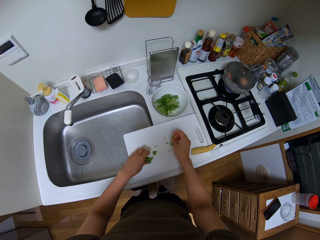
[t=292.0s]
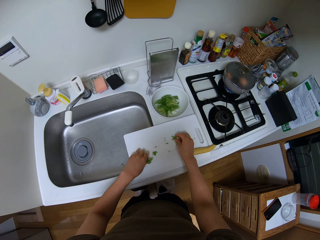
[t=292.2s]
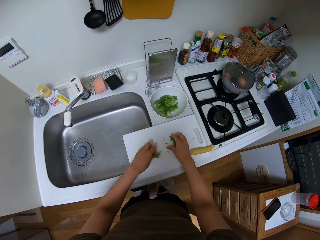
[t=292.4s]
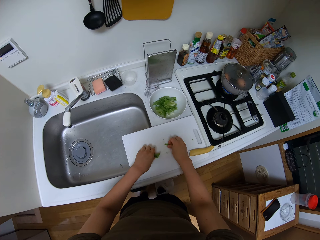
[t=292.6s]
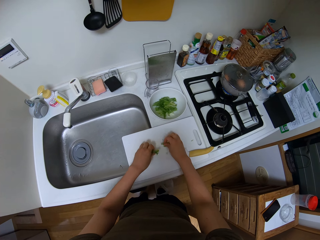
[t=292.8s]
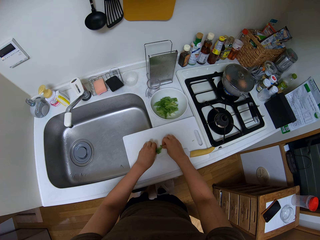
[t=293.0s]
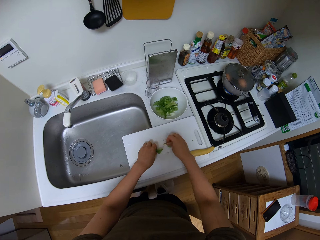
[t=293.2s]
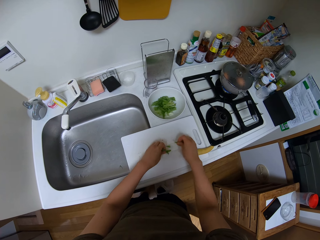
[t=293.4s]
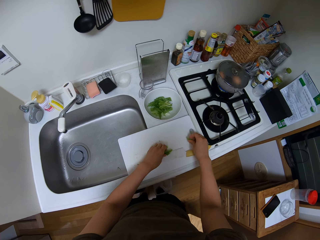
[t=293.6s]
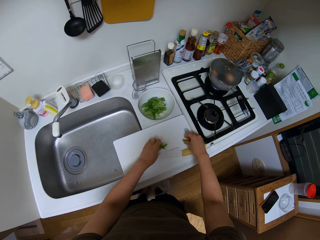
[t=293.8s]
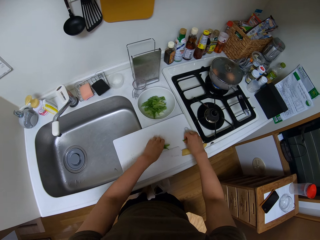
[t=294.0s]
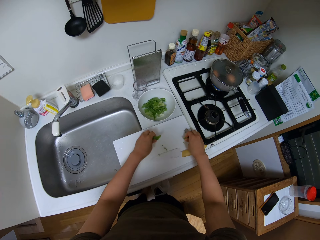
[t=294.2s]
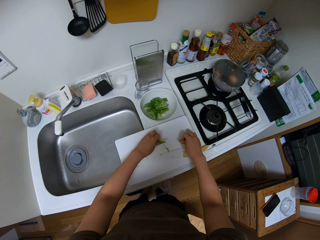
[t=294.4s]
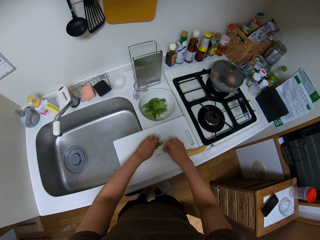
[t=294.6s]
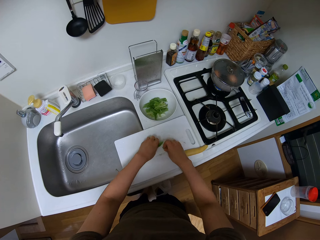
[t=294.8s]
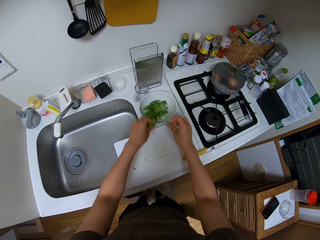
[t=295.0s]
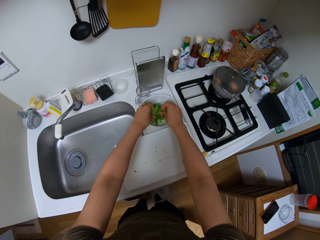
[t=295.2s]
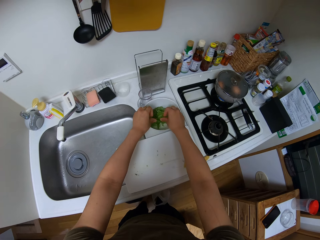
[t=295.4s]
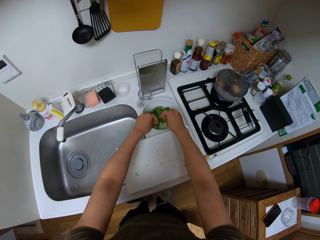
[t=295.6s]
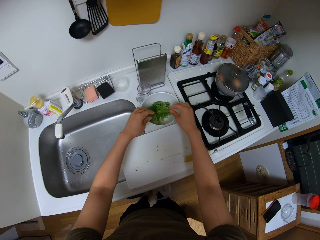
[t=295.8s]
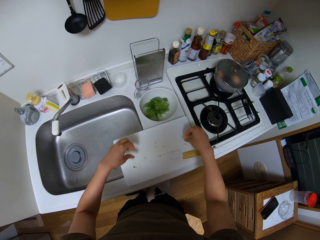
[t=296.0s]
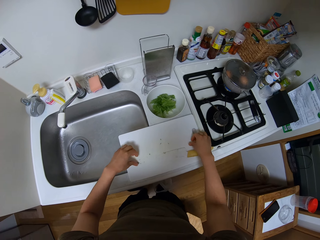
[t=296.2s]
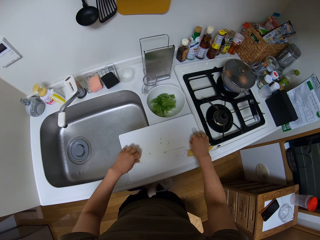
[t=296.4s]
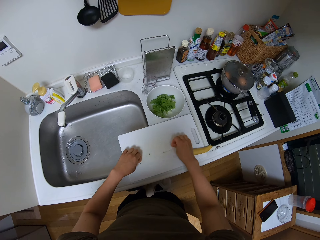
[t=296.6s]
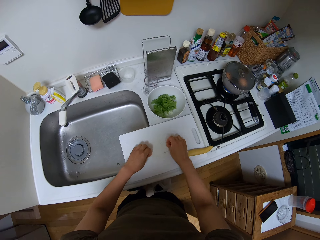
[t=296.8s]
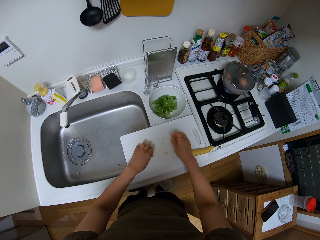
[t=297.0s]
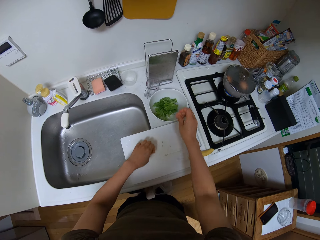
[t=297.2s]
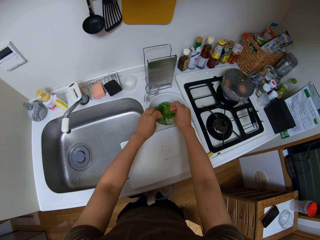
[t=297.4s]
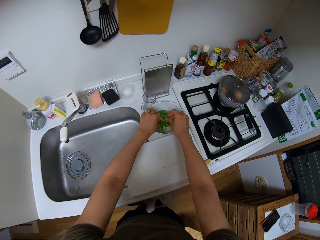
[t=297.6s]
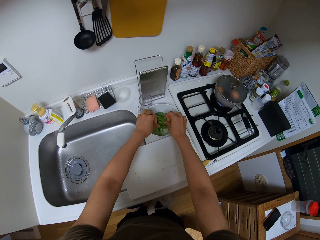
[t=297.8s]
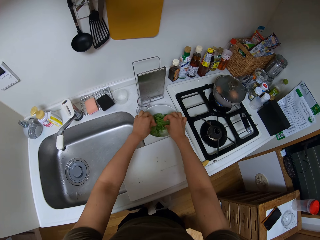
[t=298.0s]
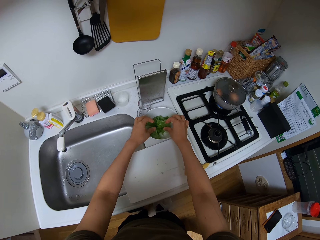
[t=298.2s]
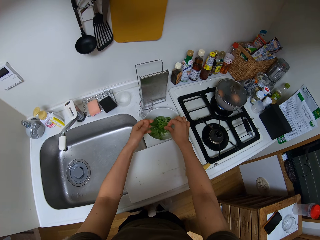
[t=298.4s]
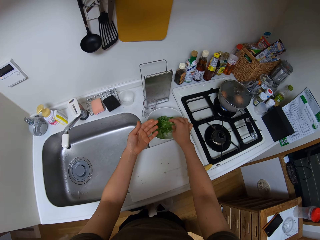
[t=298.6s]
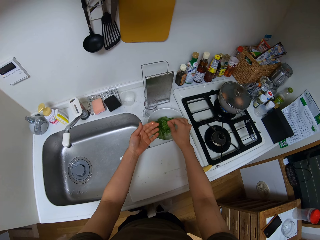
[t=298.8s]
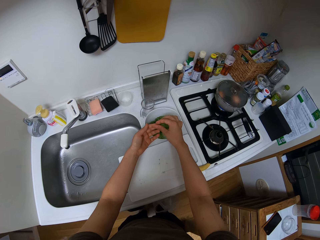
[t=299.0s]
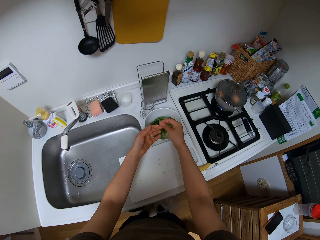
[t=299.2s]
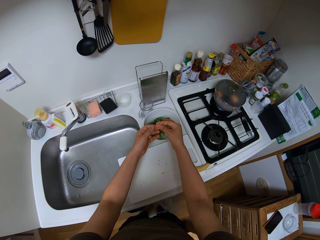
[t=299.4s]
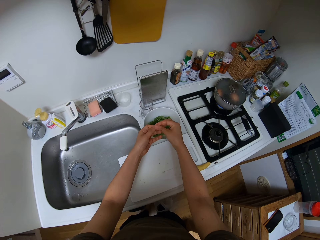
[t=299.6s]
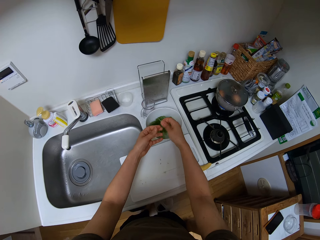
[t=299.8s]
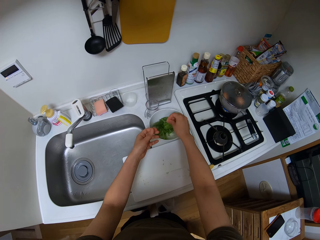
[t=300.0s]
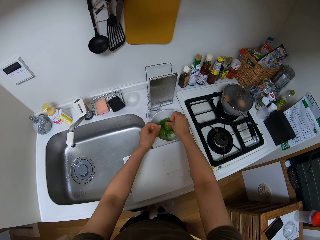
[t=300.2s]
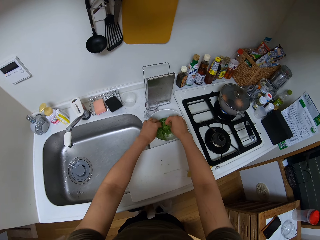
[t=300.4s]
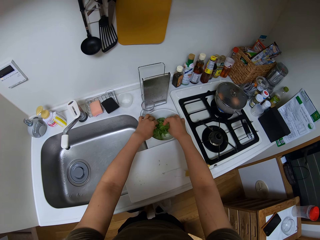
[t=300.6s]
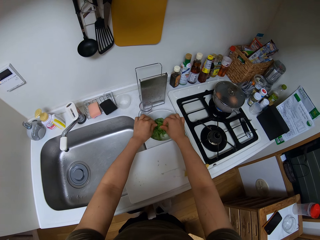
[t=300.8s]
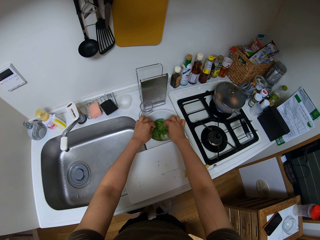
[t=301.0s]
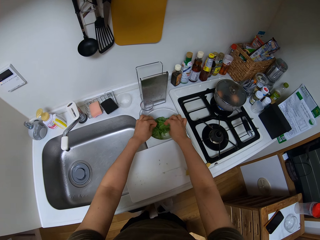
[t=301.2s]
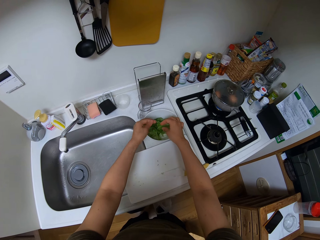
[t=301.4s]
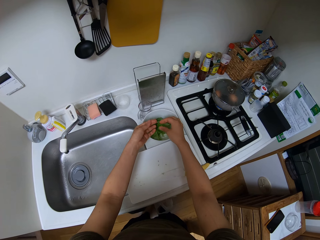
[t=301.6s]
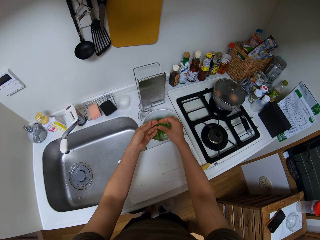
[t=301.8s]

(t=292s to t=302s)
The camera wearer puts the vegetables in the bowl. They pick the vegetables. They put the vegetables in the bowl.

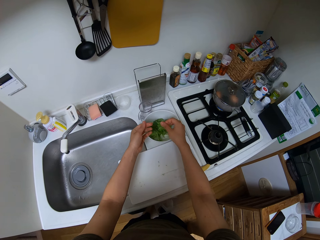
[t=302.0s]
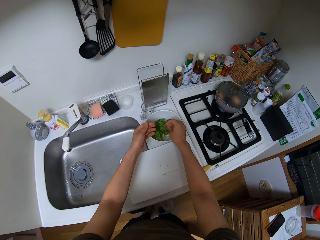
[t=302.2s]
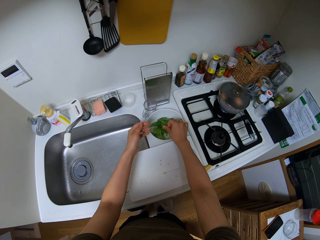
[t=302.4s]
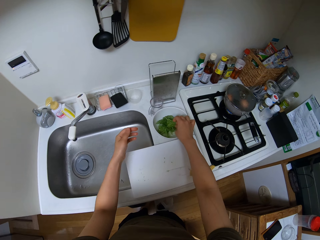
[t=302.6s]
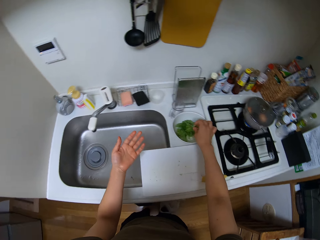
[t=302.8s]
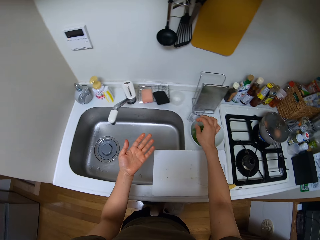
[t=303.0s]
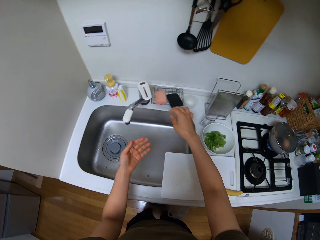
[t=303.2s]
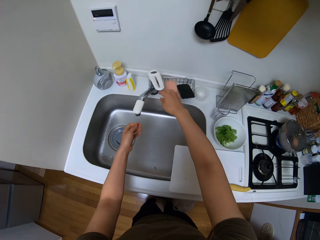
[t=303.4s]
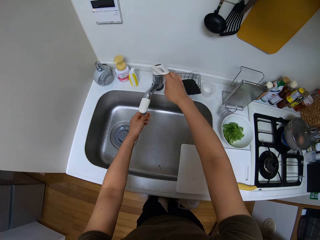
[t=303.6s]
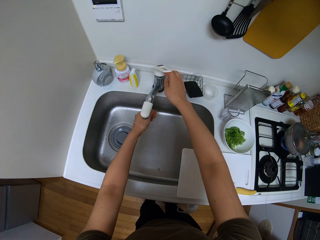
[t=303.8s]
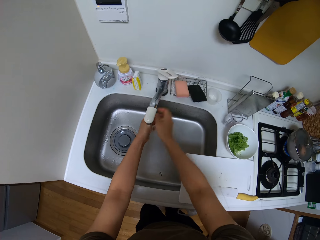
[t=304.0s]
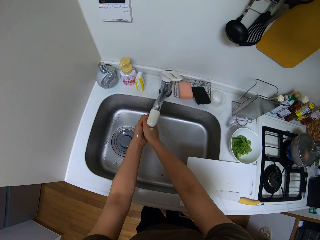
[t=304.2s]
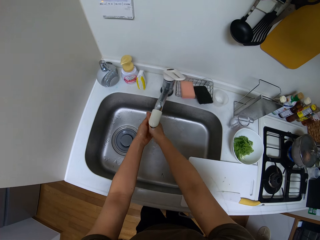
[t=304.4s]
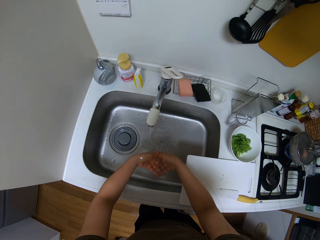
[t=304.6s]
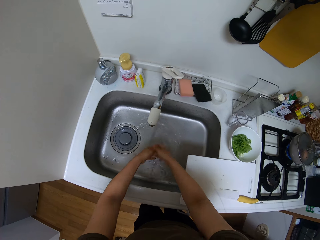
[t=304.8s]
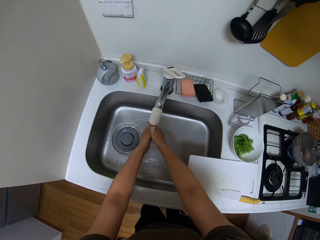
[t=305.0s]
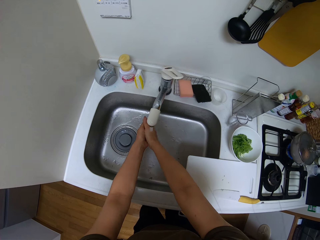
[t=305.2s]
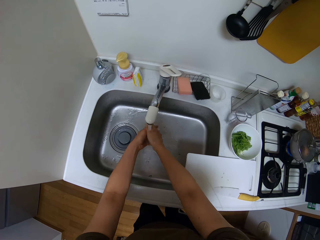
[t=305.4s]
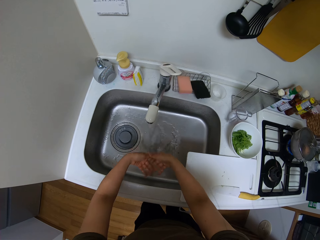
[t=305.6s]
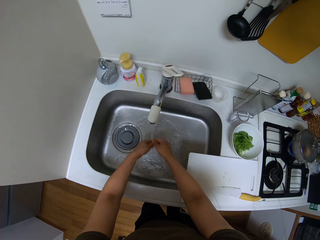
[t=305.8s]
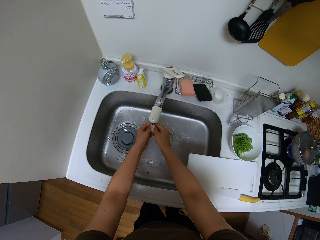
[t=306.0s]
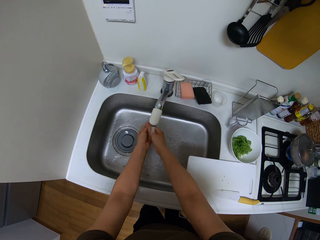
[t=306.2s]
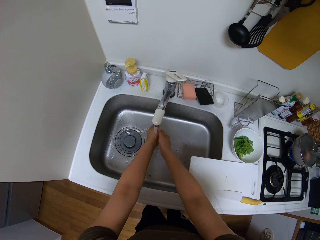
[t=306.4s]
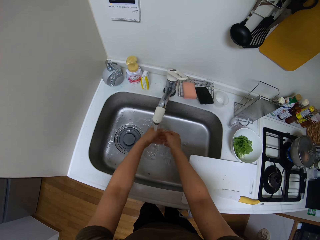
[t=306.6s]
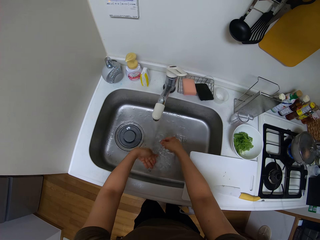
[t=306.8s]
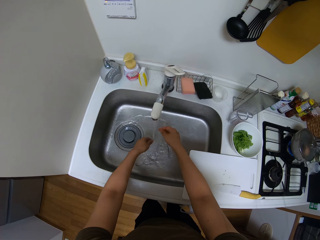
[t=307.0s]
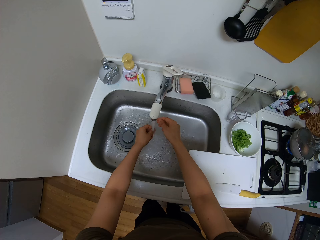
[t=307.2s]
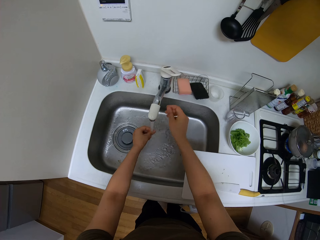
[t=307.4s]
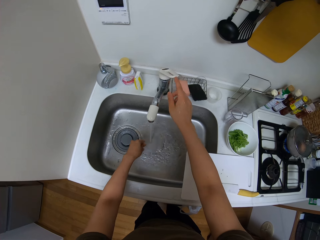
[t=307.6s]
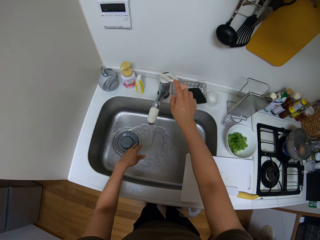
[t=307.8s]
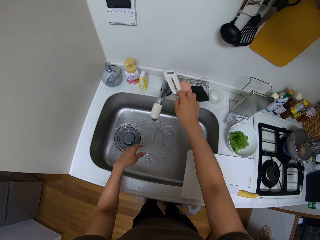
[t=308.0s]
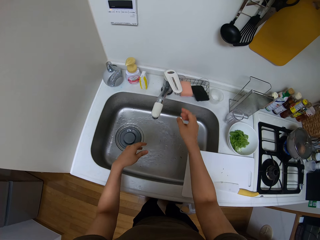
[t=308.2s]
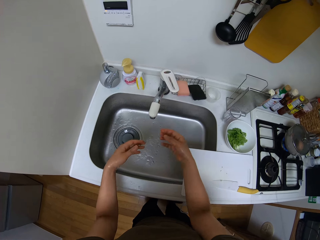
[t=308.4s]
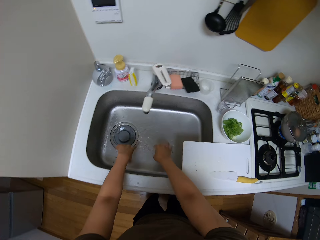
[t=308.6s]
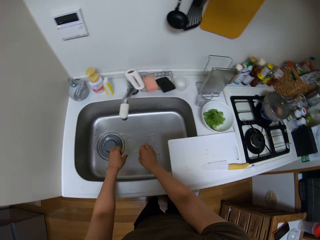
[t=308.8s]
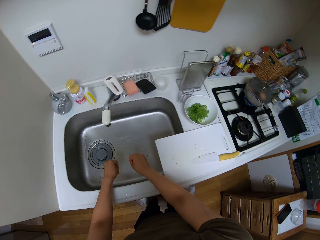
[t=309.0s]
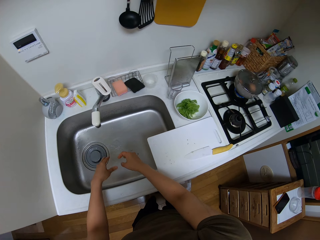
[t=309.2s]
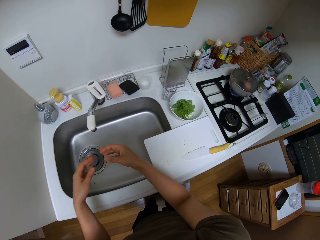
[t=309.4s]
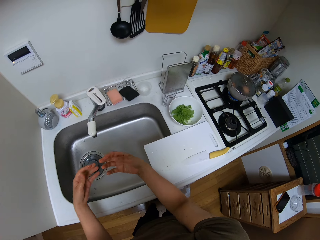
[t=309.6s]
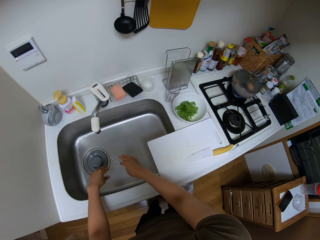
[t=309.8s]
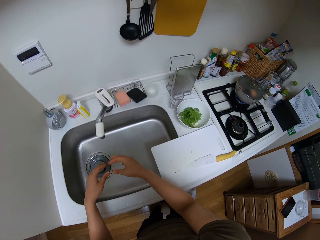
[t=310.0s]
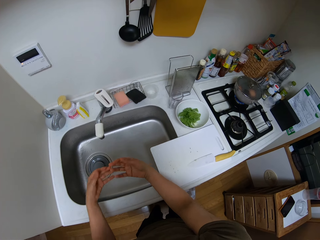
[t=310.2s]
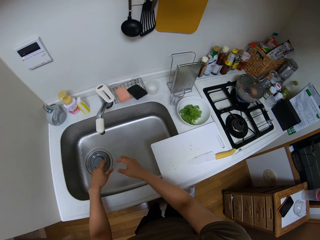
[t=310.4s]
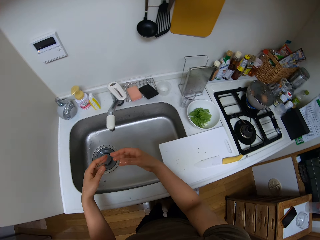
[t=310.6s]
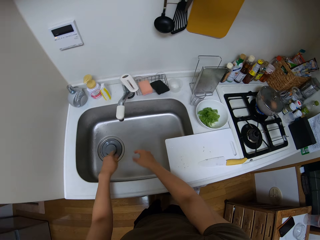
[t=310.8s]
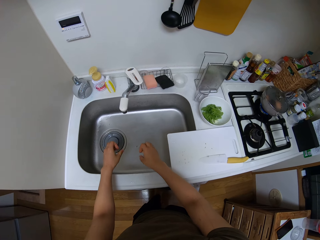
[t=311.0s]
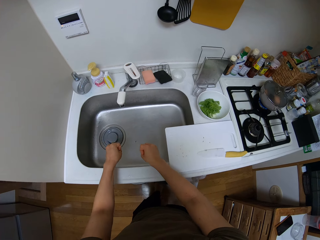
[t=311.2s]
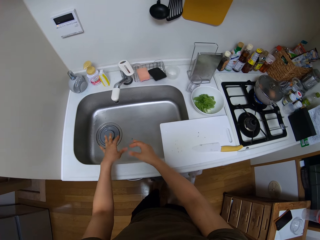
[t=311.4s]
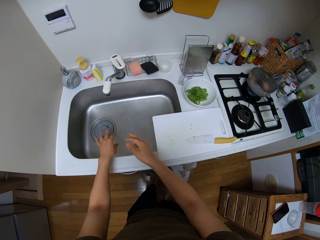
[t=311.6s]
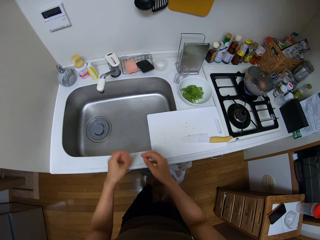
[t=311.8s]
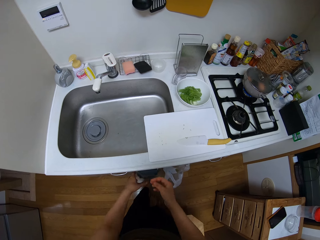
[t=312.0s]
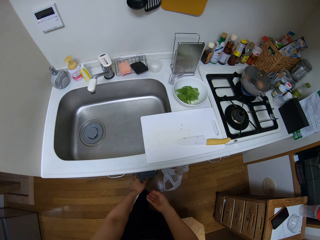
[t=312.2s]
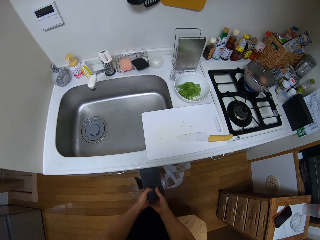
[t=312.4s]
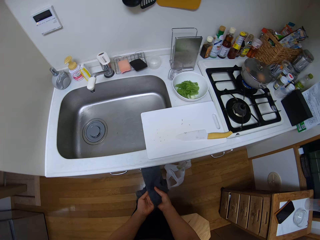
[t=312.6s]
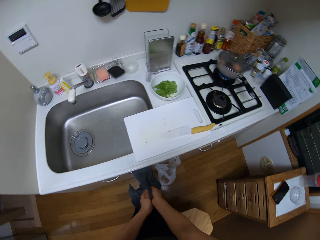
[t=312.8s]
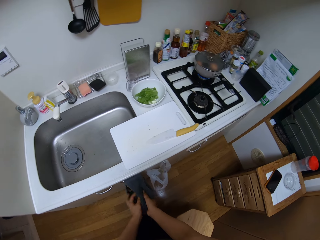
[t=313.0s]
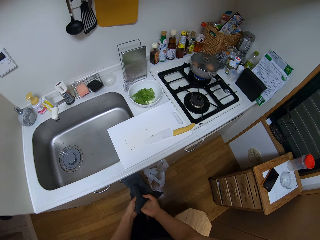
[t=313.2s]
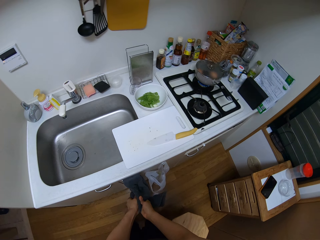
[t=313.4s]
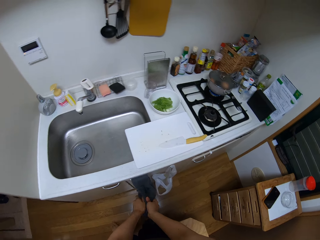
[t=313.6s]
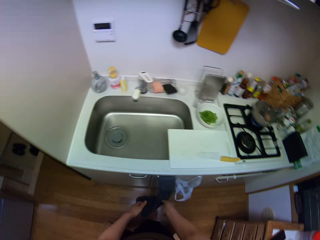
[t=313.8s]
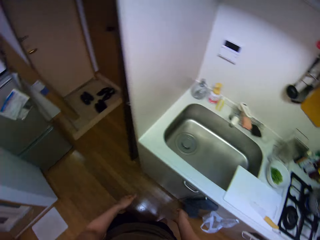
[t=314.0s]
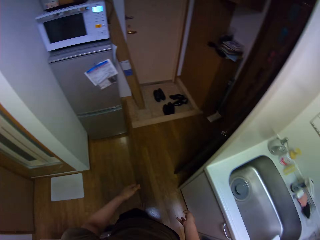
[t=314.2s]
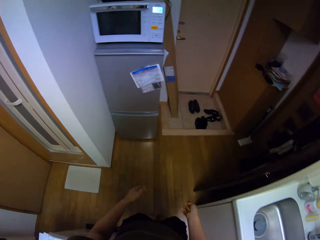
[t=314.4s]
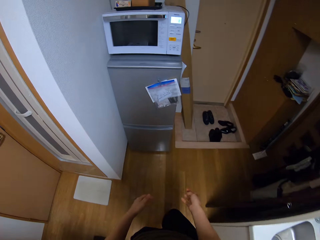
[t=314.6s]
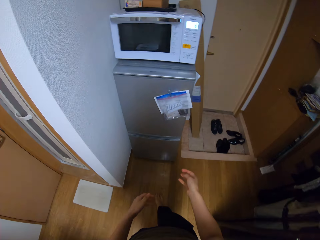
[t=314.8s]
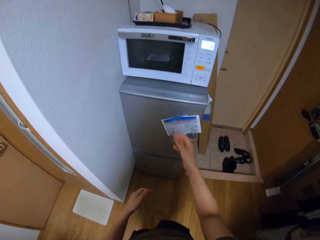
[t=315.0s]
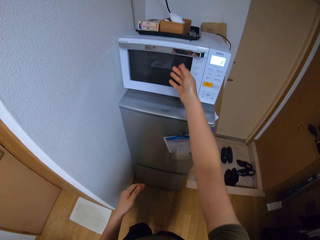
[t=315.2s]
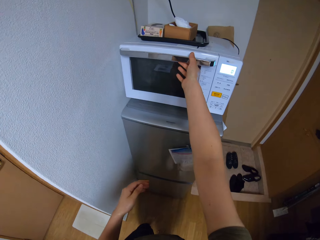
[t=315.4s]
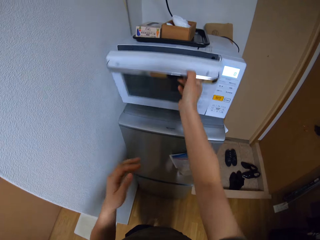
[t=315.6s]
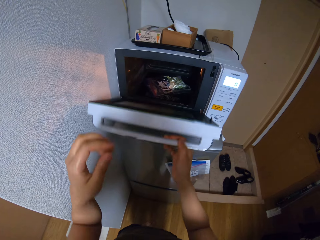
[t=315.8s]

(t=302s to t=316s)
The camera wearer opens the tap. She washes her hand. She closes the tap. She removes water from her hands, shakes her hands. She wipes her hands with a kitchen towel. She walks.
